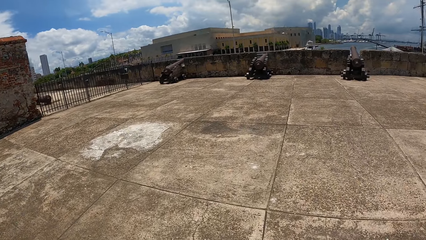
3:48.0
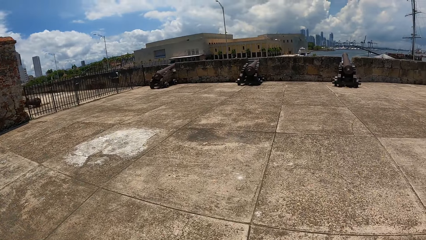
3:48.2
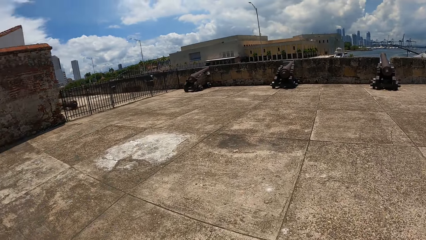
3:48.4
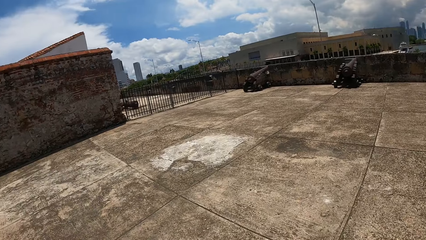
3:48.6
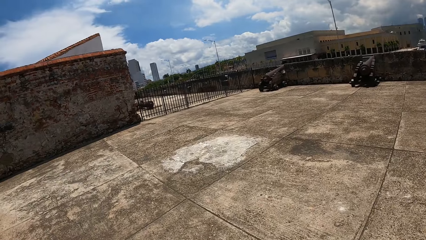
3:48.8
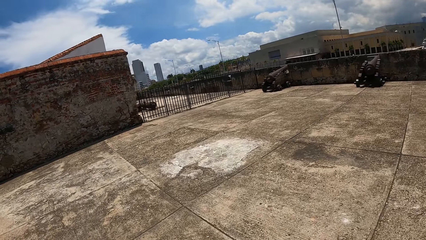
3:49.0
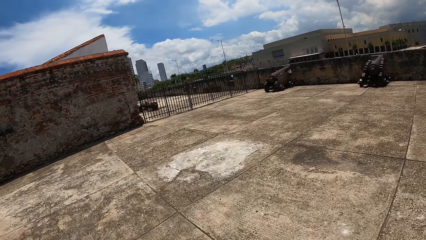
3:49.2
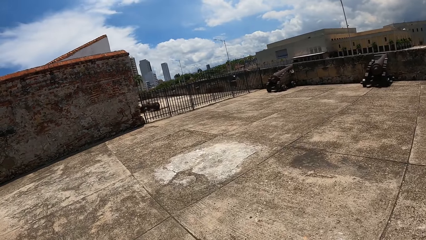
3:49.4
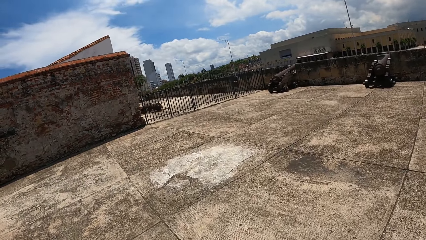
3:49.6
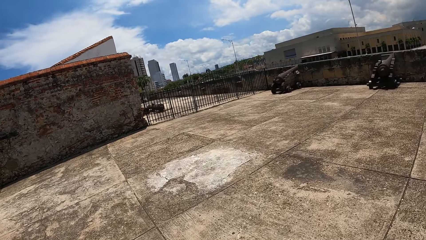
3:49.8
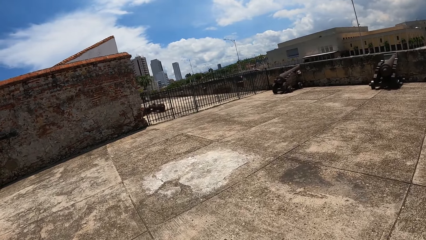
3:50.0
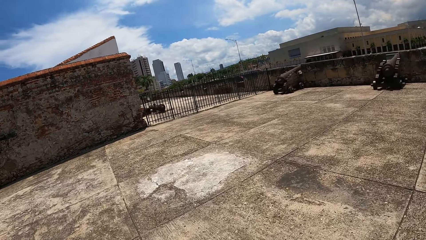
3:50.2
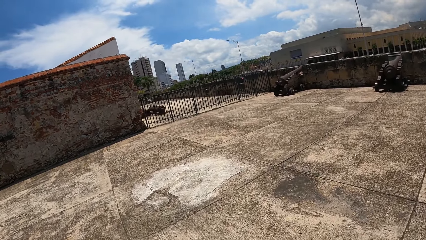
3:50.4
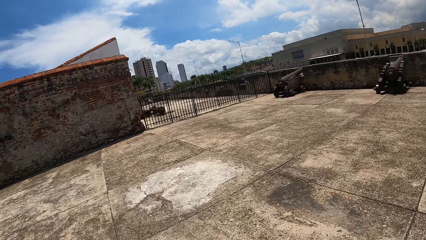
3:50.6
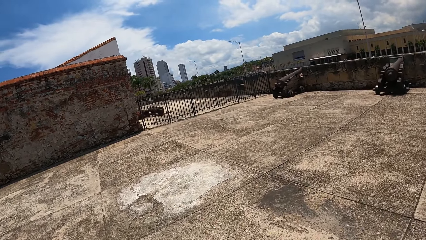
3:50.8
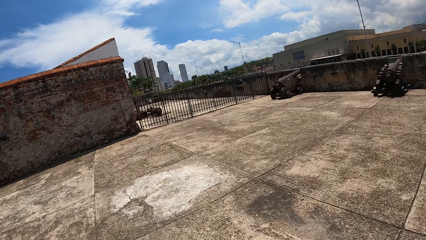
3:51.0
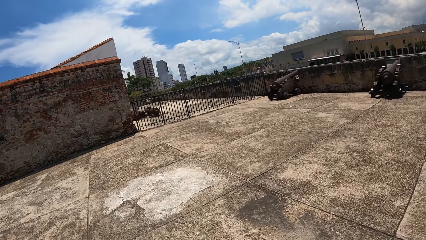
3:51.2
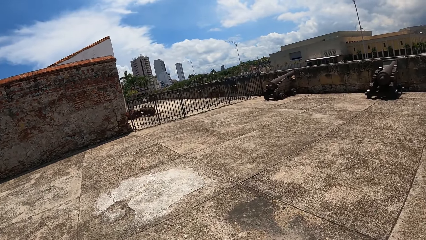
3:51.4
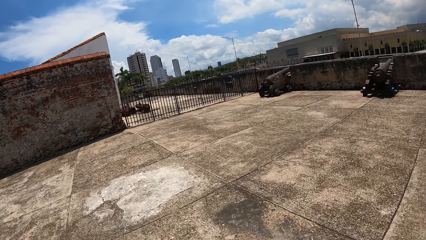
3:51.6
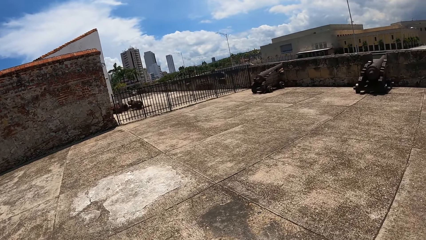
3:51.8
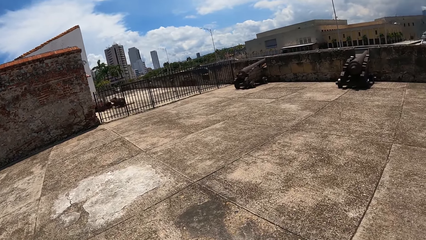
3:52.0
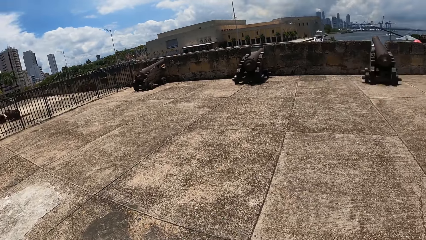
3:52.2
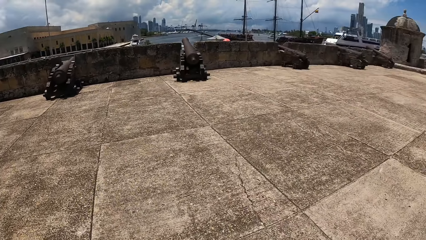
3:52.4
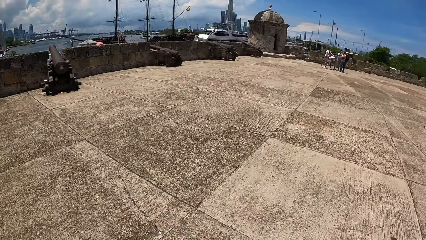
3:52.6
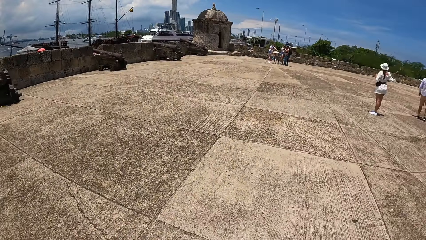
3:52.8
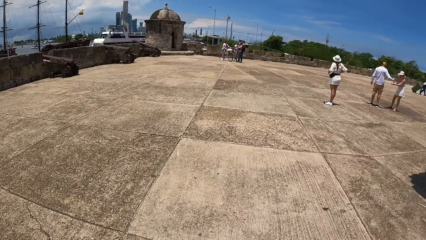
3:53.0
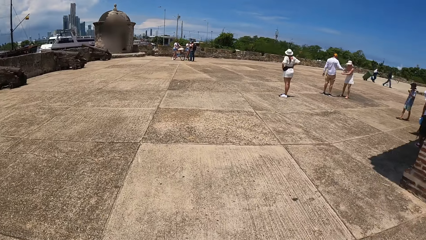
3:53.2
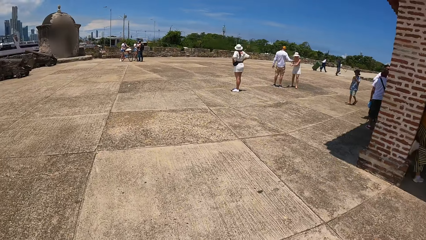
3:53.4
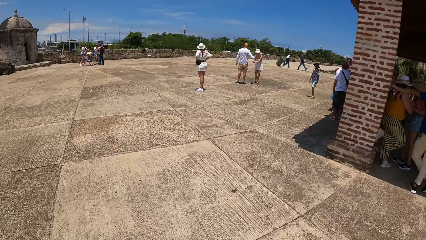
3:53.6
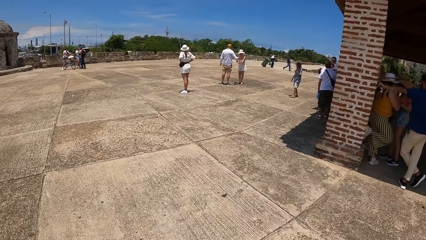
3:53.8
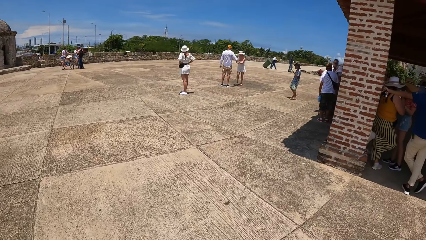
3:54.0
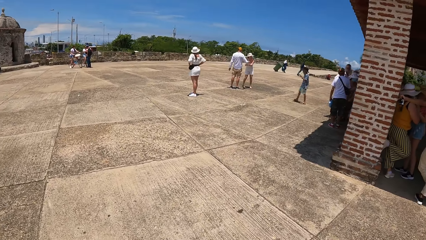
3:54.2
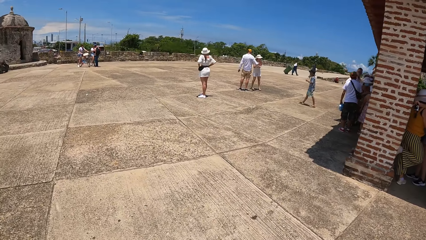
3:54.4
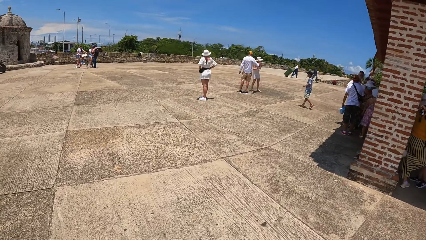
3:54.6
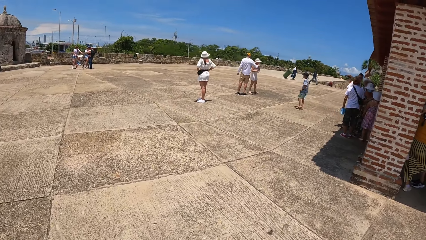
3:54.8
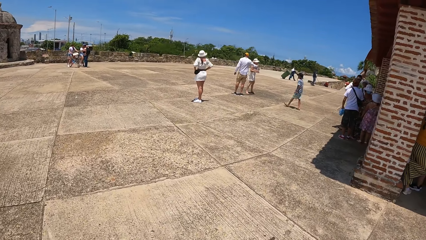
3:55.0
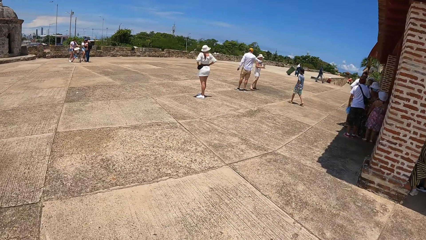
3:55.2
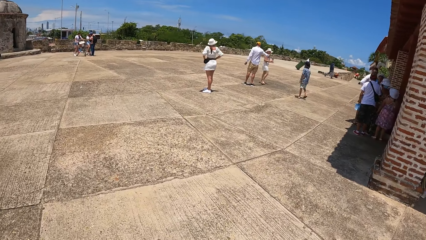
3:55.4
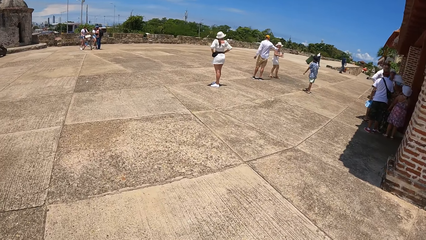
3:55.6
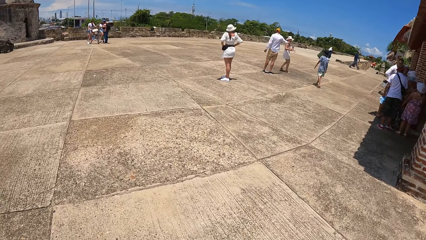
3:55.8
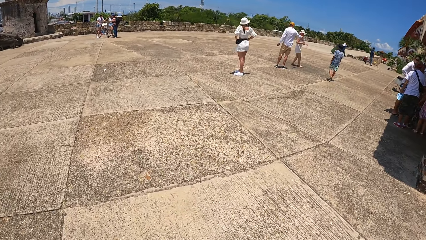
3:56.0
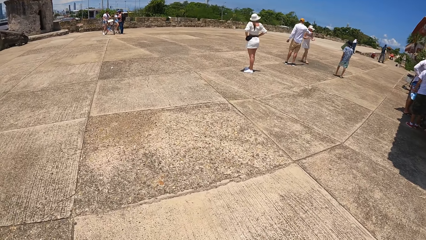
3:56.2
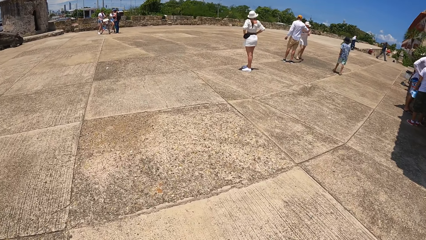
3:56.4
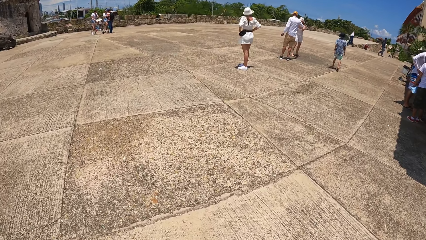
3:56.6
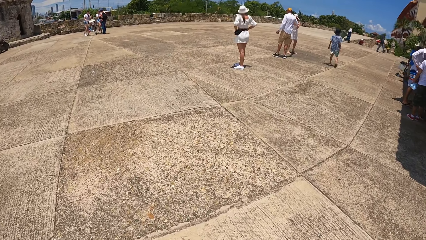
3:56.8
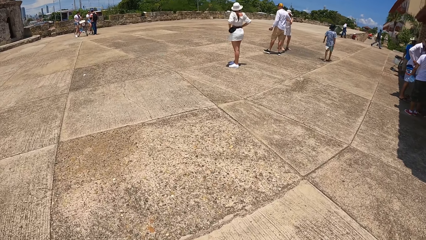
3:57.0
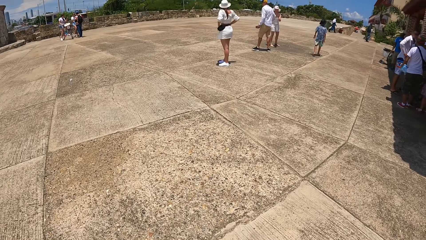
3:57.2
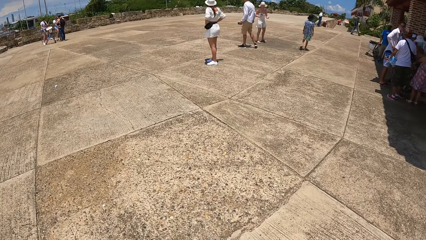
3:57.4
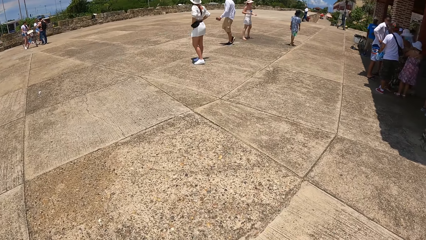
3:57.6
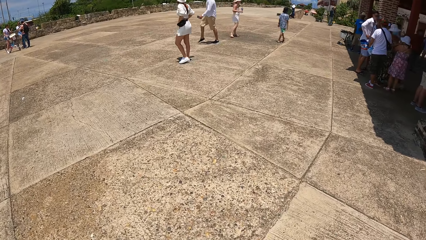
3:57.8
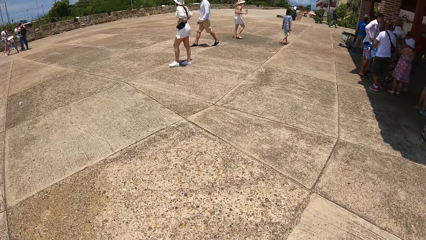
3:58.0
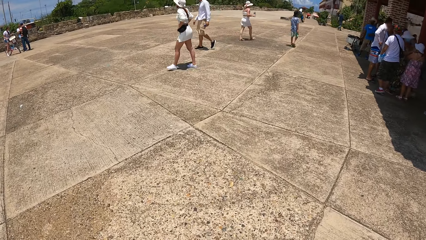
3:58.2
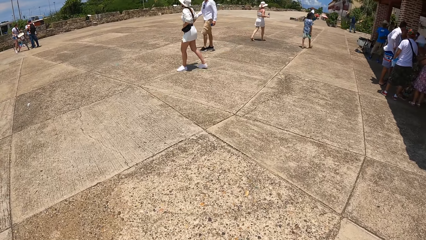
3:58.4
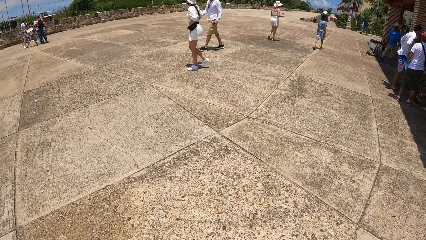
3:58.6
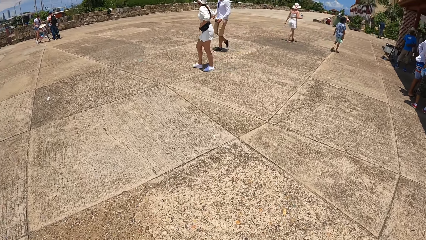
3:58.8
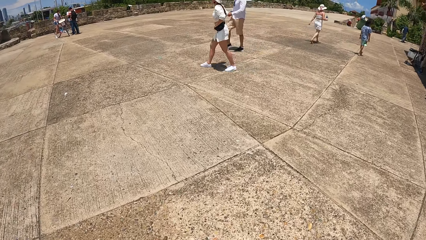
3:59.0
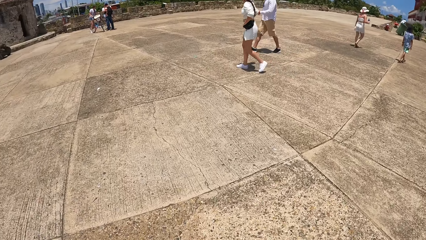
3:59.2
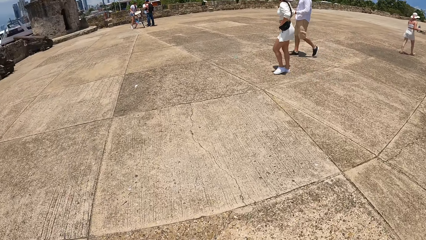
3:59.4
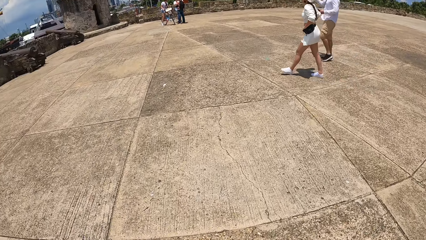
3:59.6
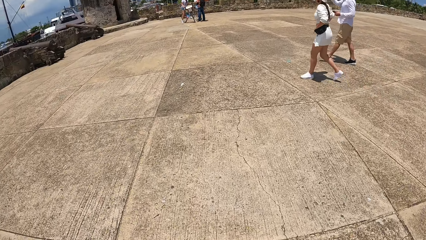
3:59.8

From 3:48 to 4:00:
The camera wearer turns right. They walk around the compound.
